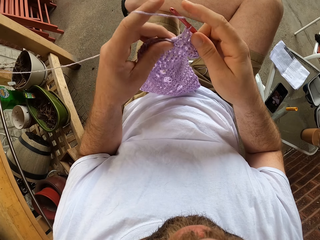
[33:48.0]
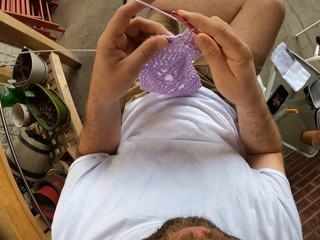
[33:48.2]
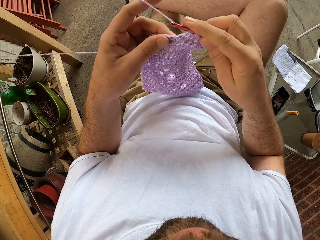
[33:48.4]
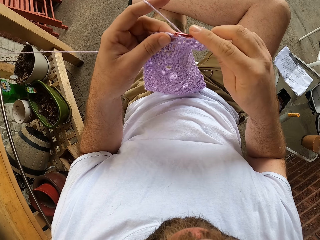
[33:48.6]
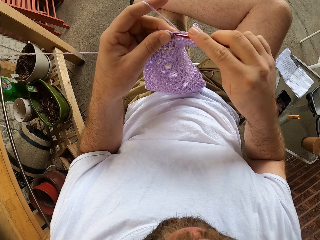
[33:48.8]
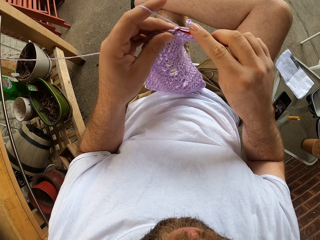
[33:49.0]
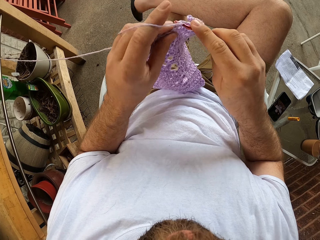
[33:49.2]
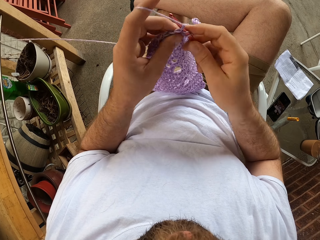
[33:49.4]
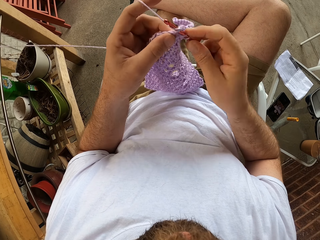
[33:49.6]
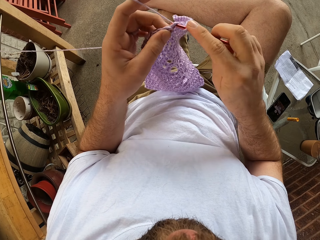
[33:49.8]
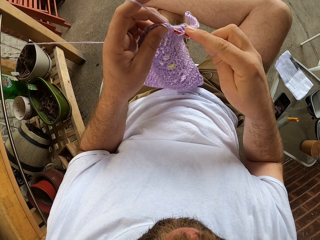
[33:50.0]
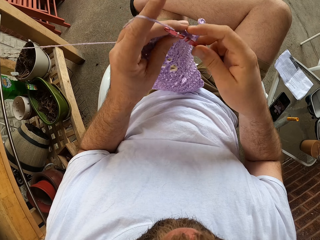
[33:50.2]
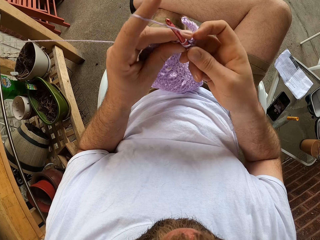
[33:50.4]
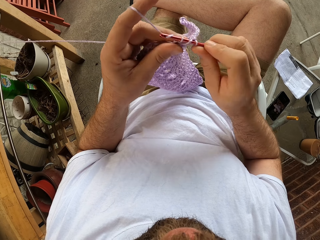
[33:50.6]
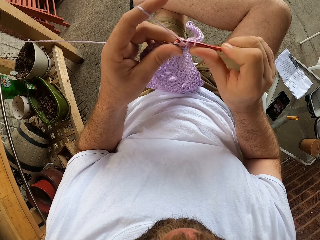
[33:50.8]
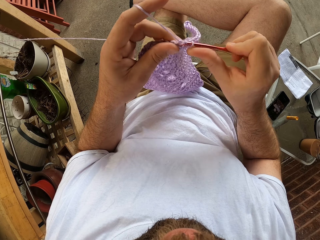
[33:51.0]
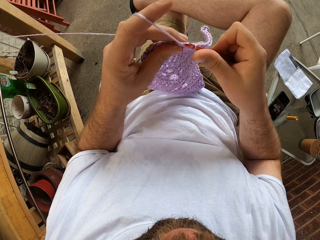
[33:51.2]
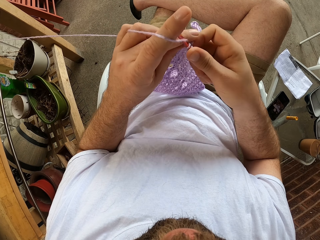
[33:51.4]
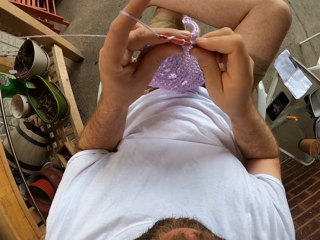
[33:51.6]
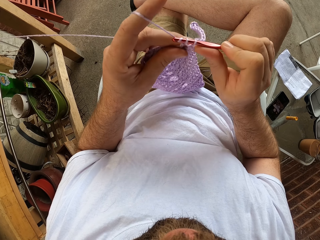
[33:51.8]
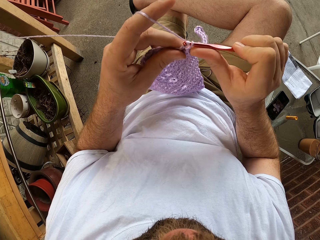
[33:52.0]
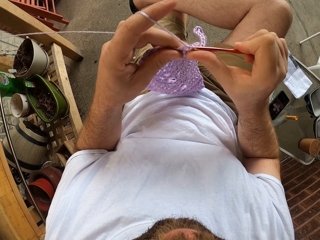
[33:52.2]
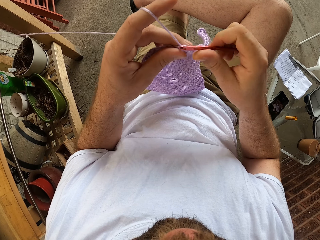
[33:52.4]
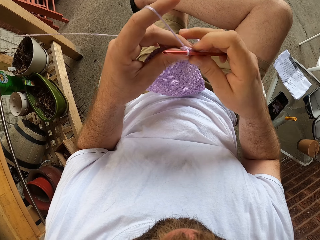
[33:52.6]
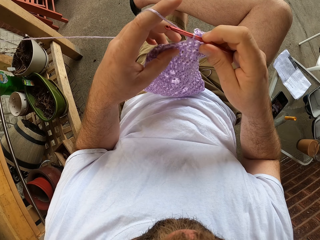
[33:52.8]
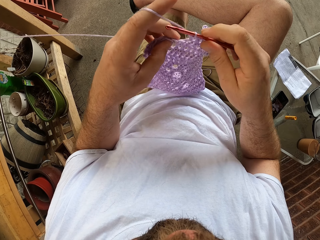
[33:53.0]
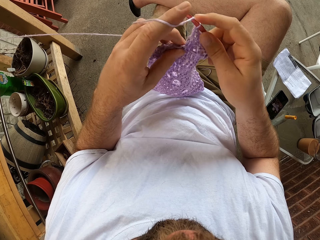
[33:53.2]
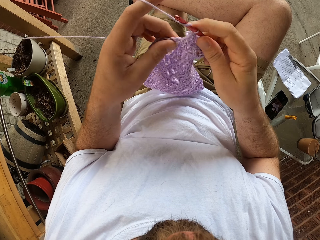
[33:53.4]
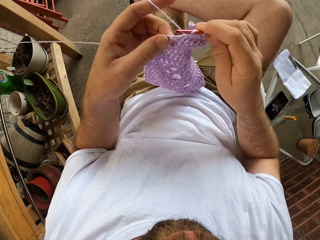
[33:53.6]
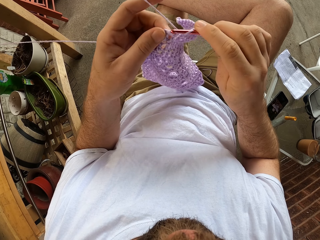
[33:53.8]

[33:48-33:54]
The camera wearer knits the fabric.

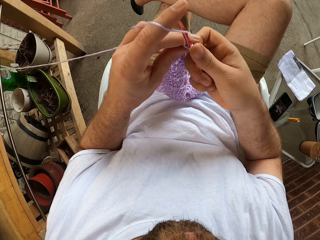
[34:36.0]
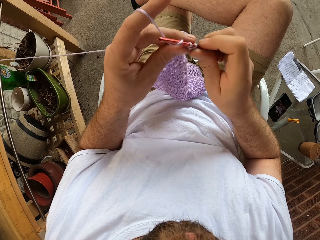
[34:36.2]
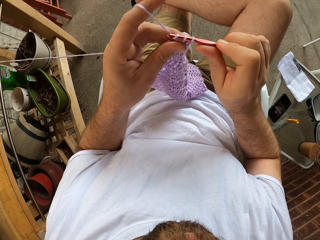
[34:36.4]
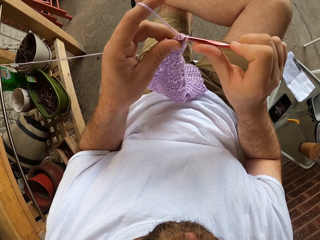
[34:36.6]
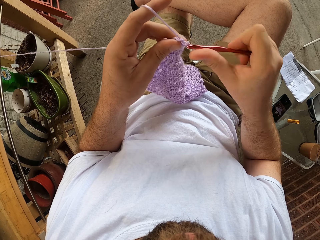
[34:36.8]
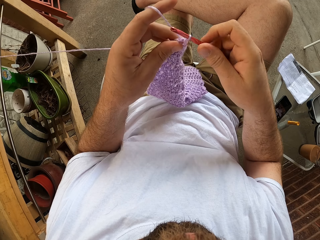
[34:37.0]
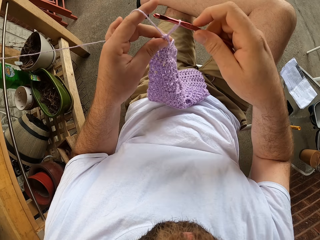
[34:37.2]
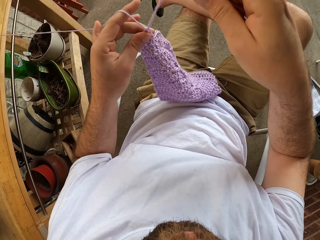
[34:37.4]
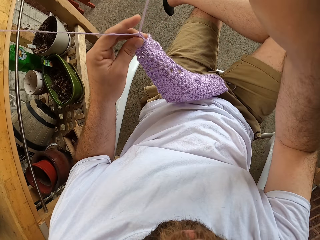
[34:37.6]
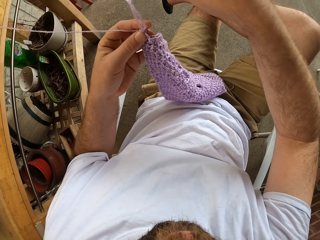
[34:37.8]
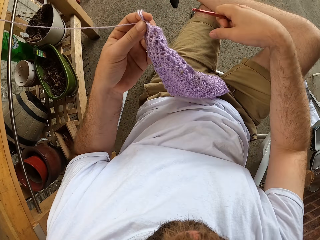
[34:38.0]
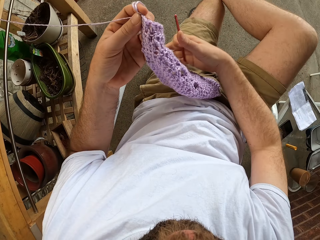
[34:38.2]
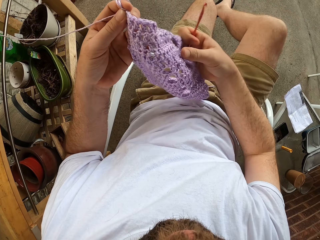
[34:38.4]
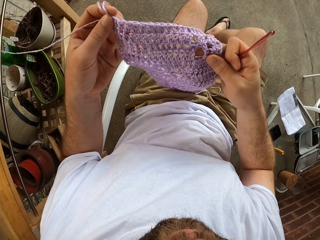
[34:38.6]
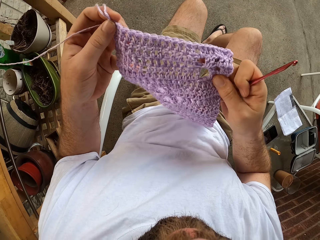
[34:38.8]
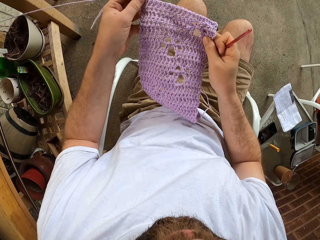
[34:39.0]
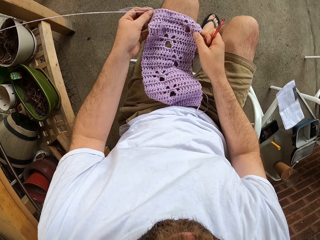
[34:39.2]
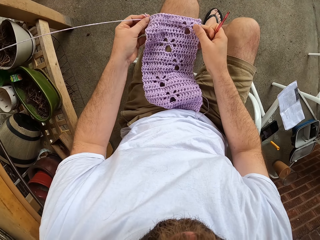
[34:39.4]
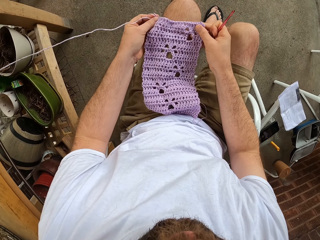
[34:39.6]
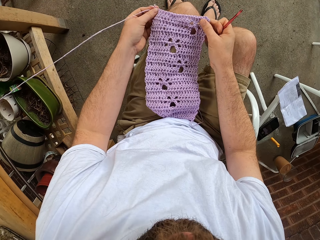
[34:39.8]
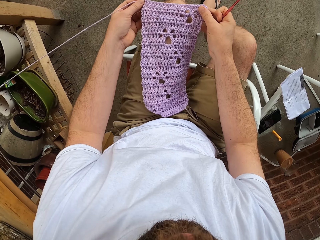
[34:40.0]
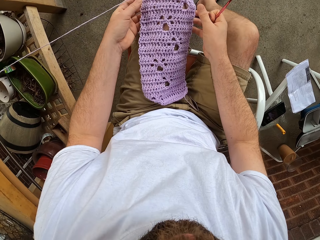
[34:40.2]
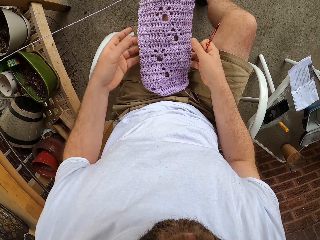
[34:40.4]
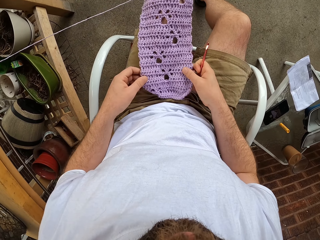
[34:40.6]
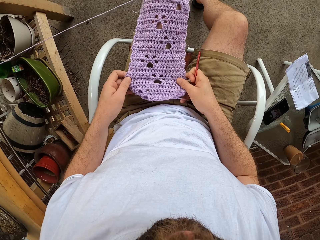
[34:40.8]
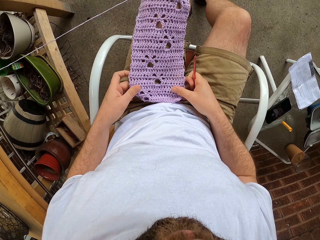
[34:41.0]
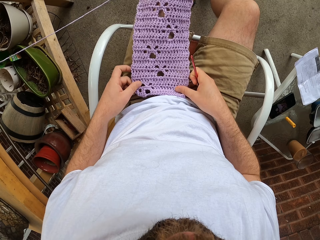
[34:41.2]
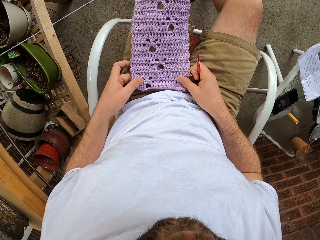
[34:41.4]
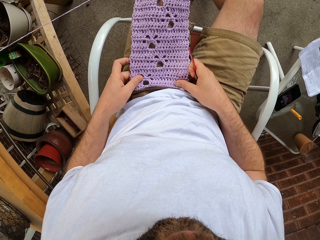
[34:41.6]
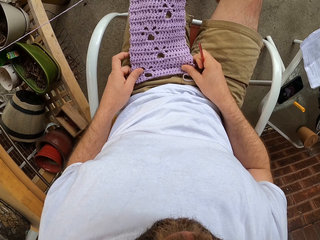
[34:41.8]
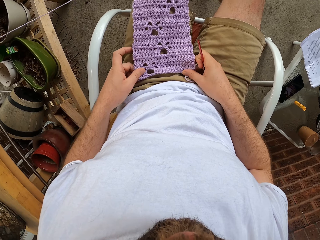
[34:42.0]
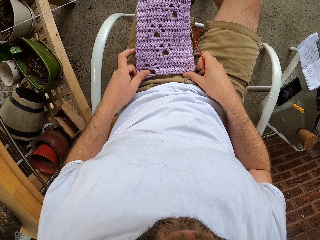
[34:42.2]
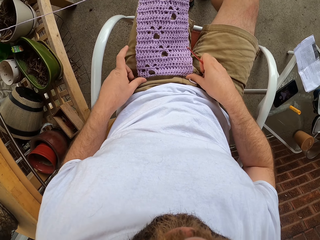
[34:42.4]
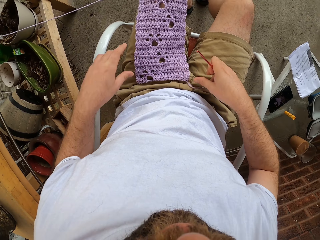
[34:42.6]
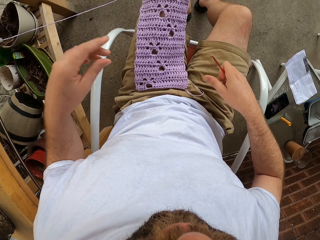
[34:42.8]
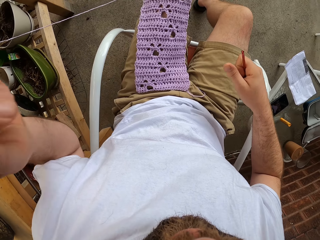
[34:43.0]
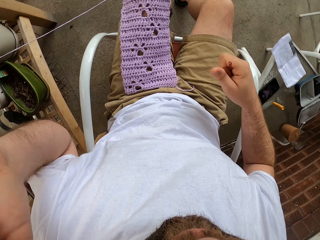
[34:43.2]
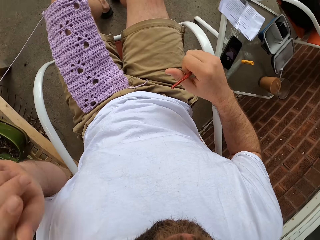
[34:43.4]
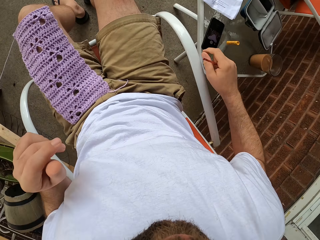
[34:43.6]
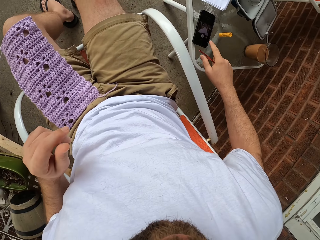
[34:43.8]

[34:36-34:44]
The camera wearer draws yarn with the crochet hook. He raises the crochet or fabric with both hands. He places the crochet on his legs. He looks at the fabric. He adjusts the camera.
